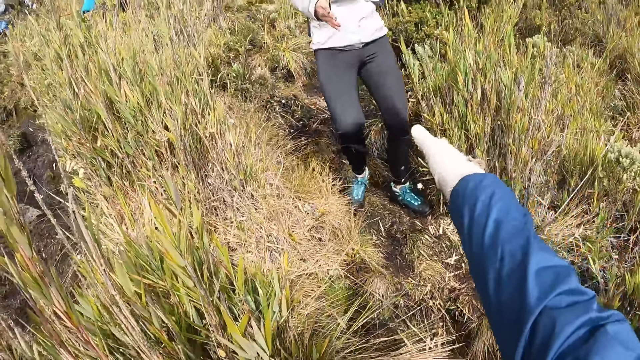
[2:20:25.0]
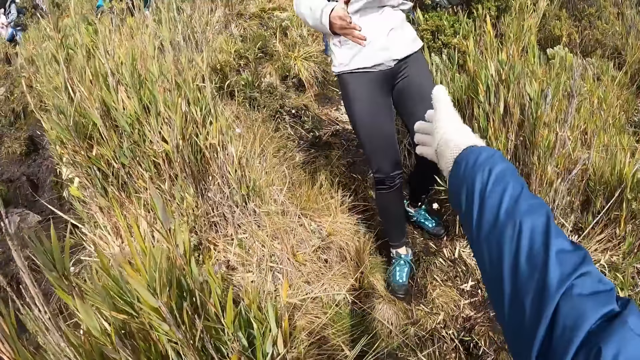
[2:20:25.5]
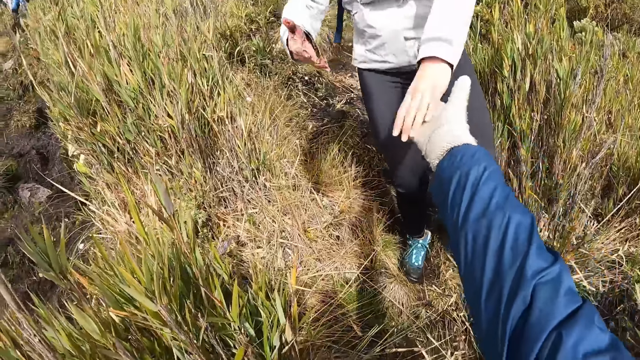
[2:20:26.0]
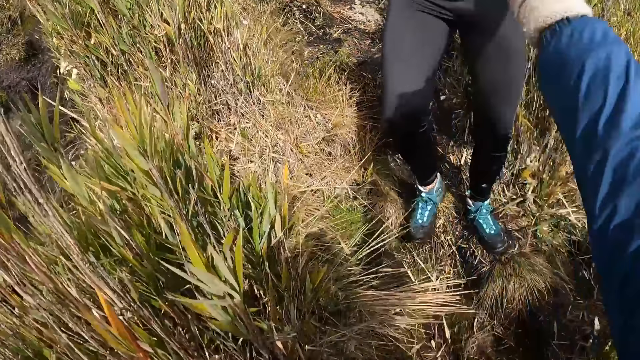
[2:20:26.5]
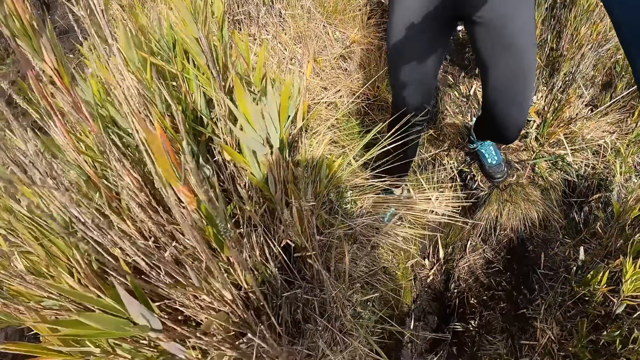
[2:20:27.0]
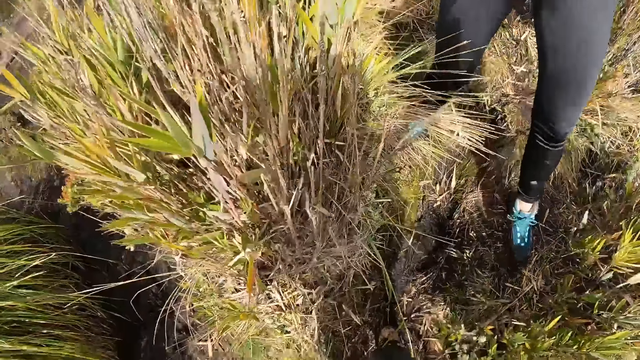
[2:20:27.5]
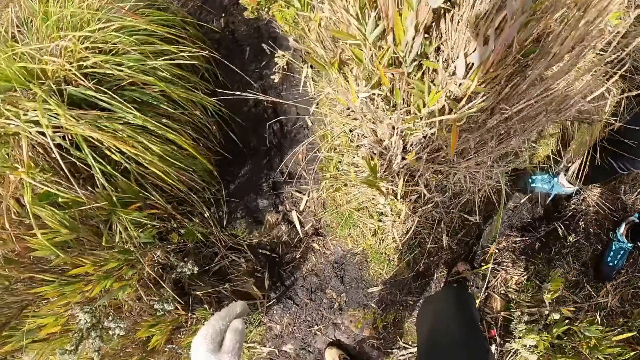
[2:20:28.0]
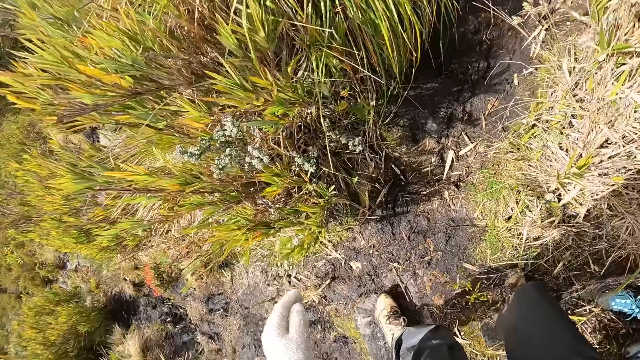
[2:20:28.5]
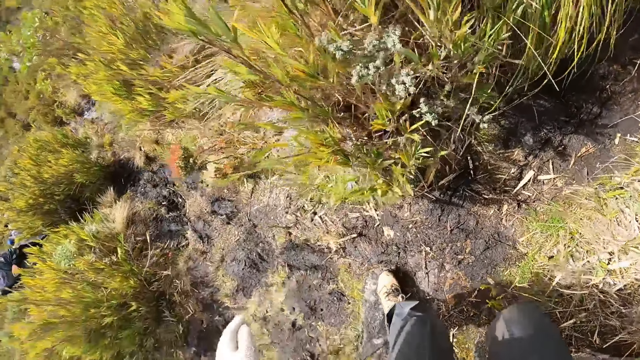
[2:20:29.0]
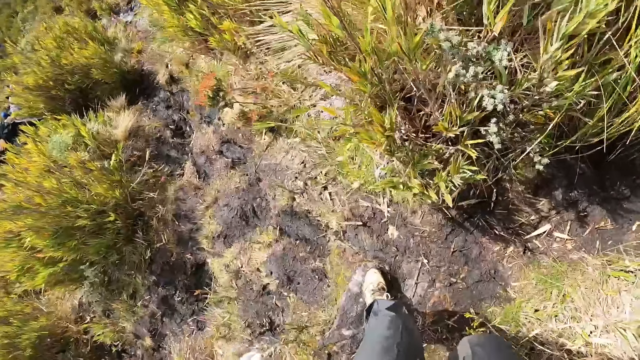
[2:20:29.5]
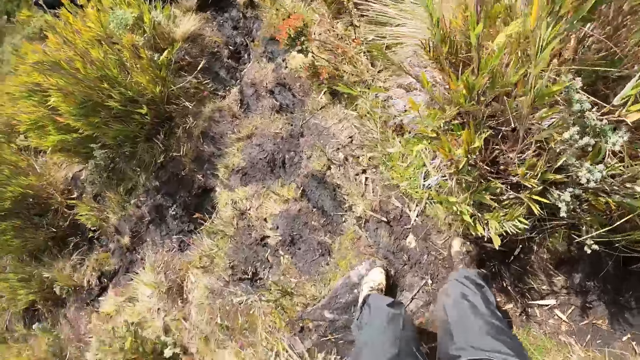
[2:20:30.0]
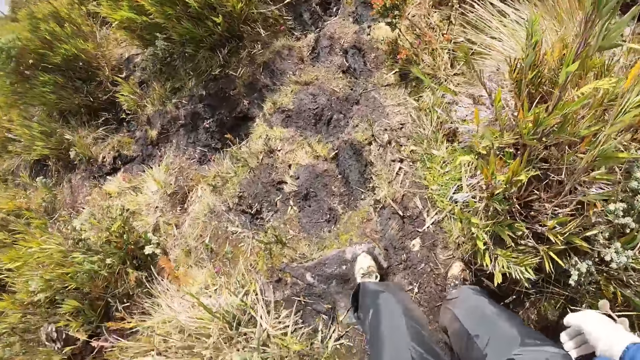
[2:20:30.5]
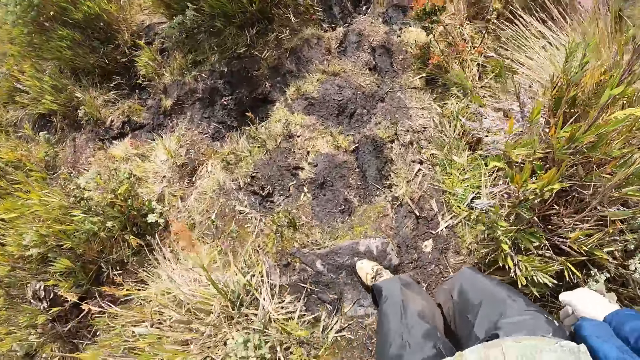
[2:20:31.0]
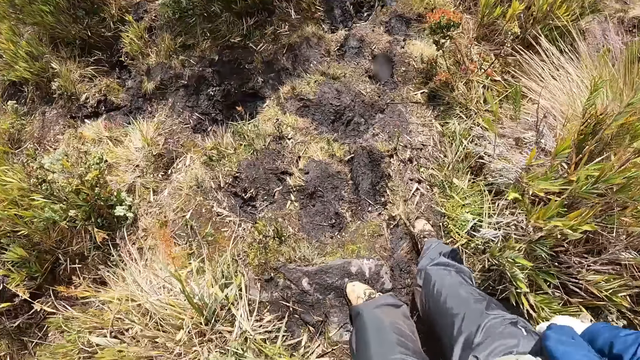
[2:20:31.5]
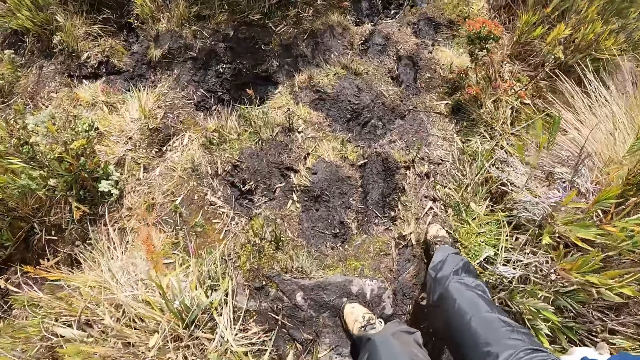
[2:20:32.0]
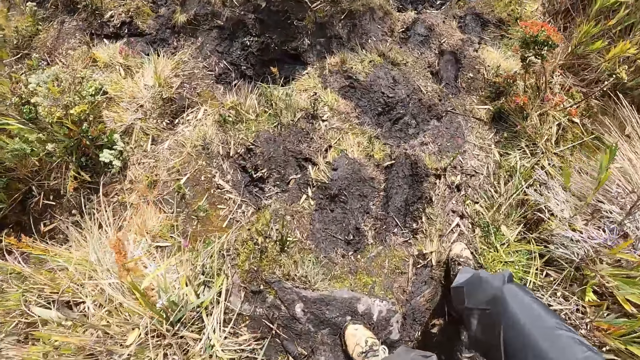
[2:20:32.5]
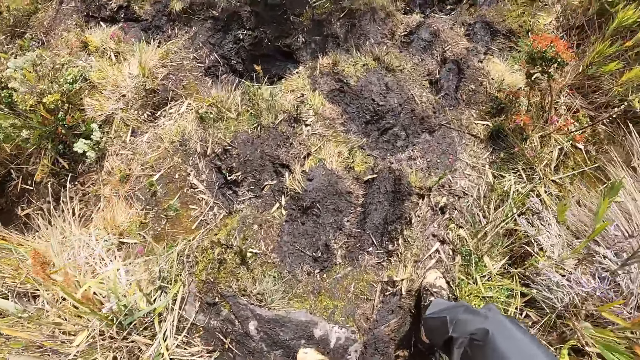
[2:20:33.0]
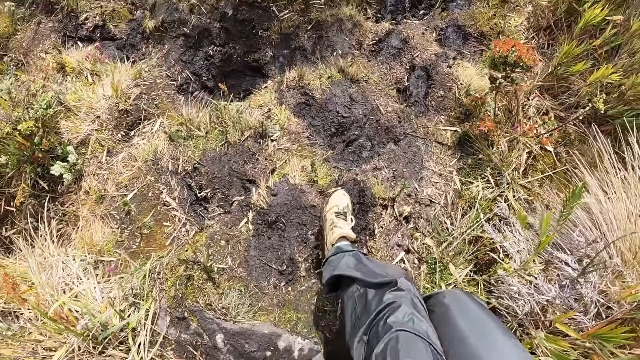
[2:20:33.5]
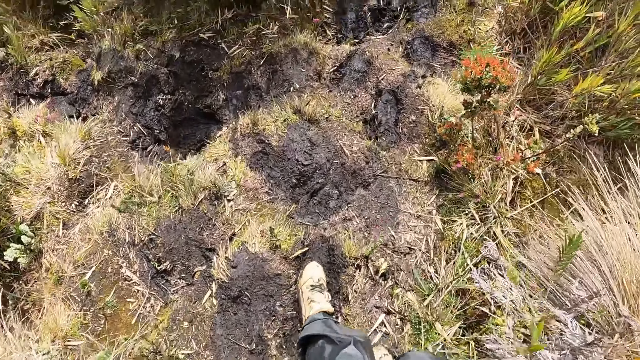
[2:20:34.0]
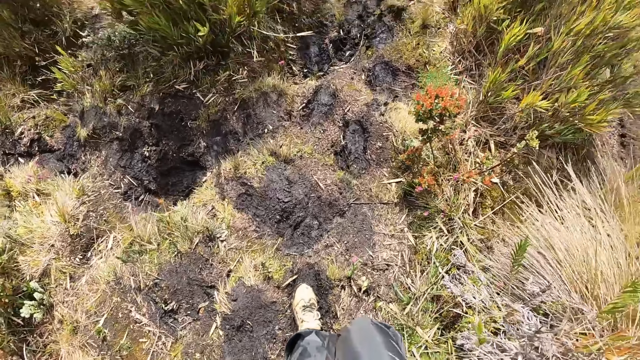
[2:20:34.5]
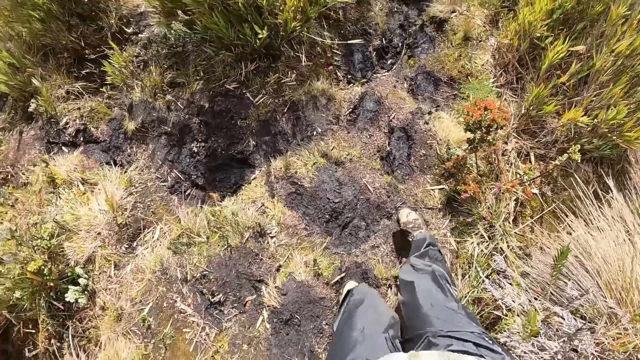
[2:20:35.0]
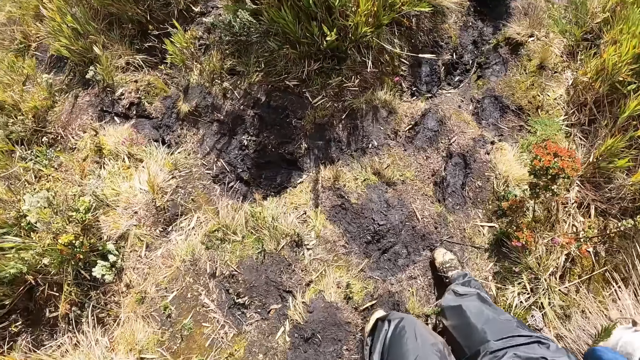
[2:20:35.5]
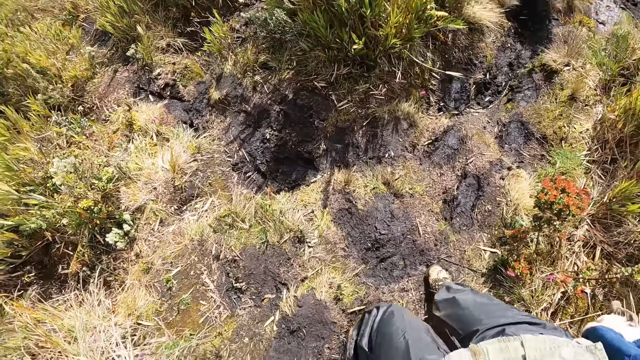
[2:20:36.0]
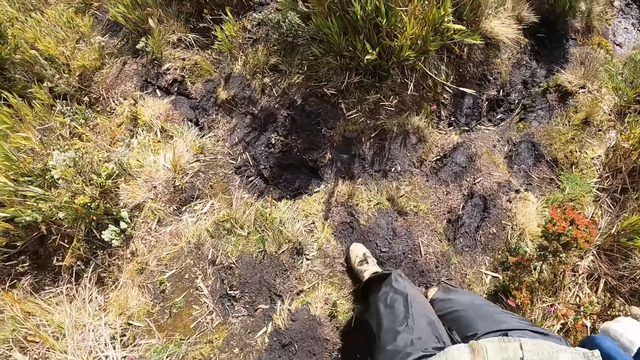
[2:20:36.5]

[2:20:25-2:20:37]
The camera wearer holds the woman by her left hand with his right hand. He walks.

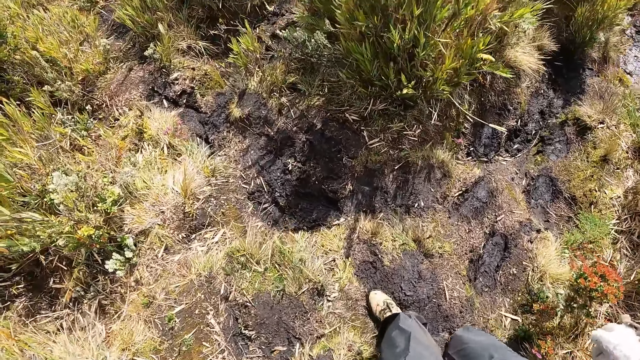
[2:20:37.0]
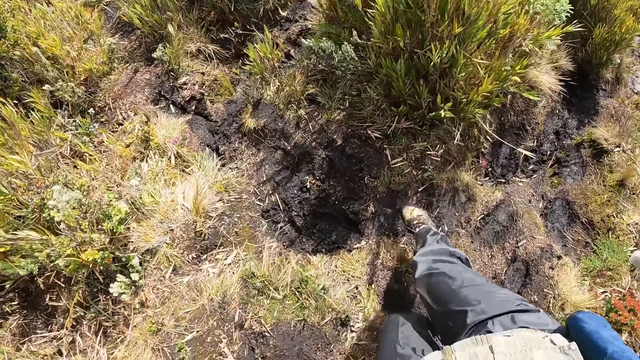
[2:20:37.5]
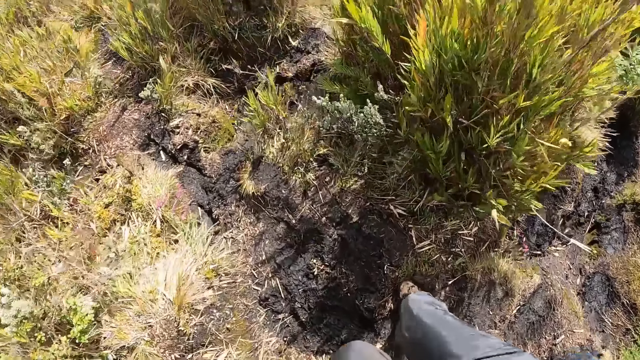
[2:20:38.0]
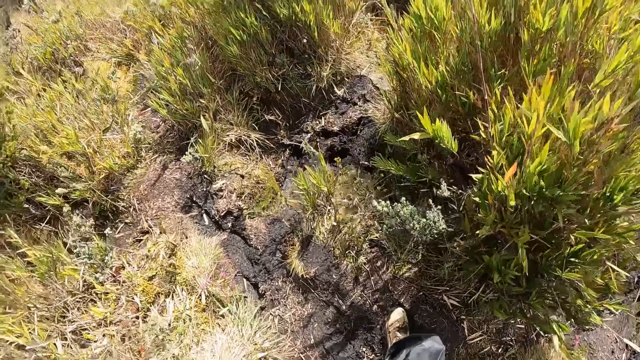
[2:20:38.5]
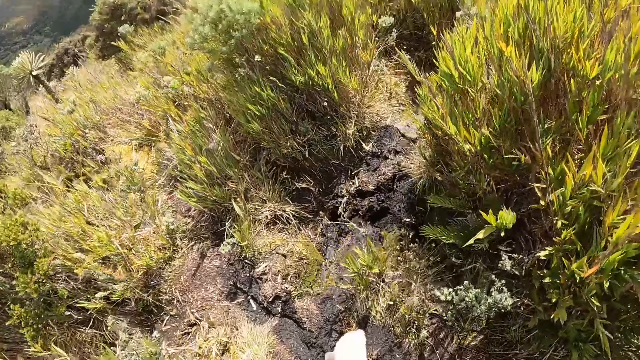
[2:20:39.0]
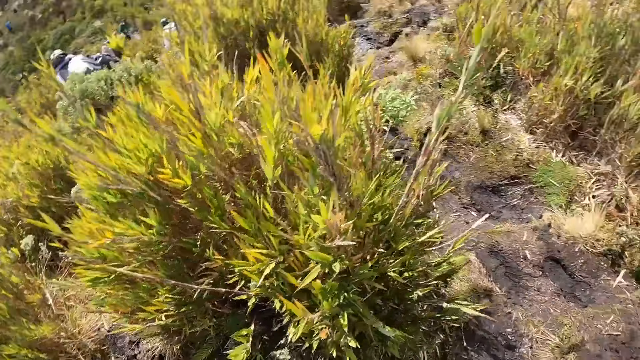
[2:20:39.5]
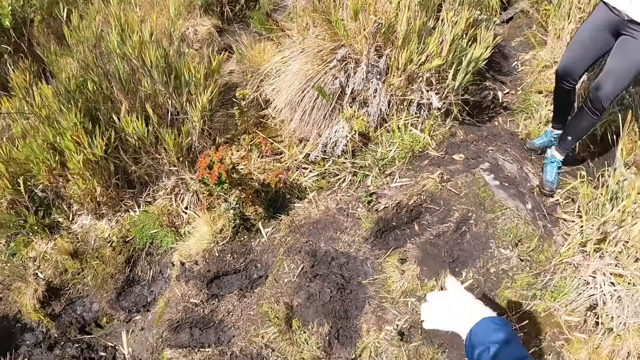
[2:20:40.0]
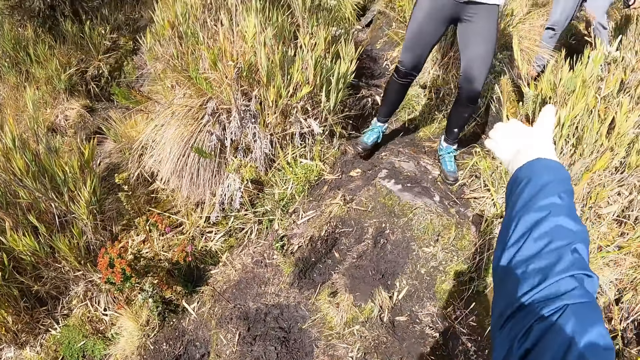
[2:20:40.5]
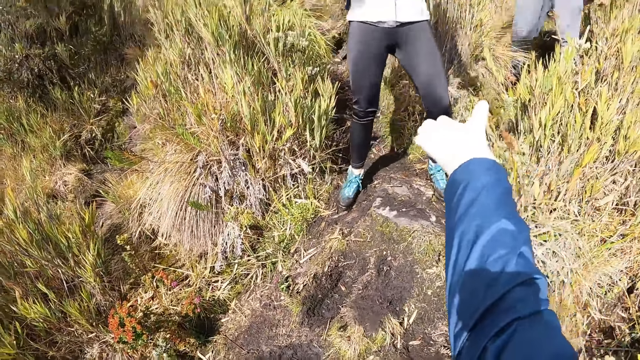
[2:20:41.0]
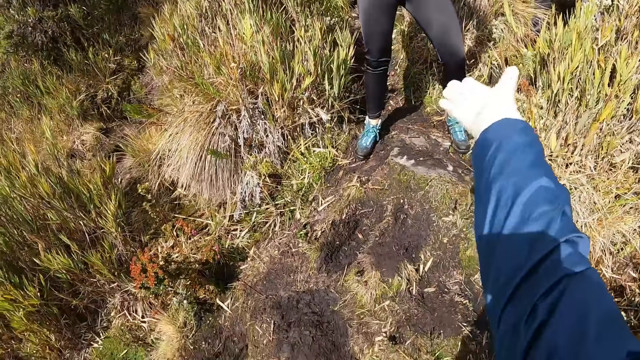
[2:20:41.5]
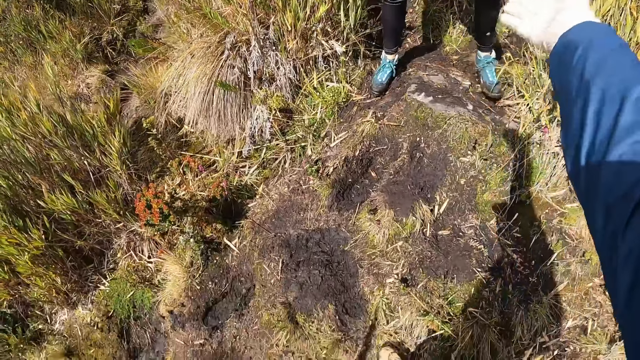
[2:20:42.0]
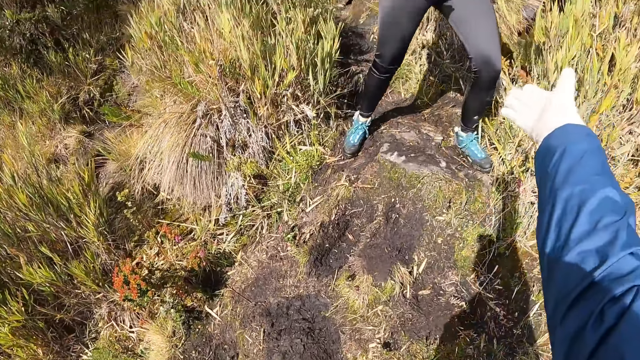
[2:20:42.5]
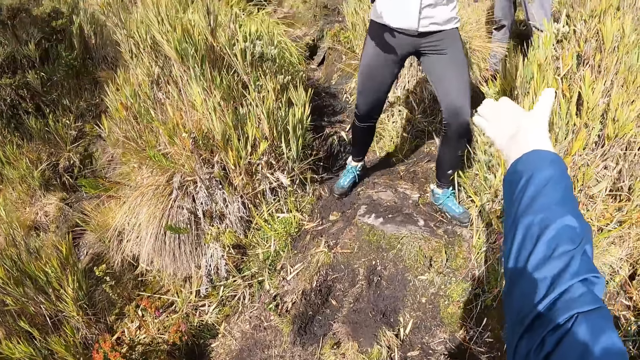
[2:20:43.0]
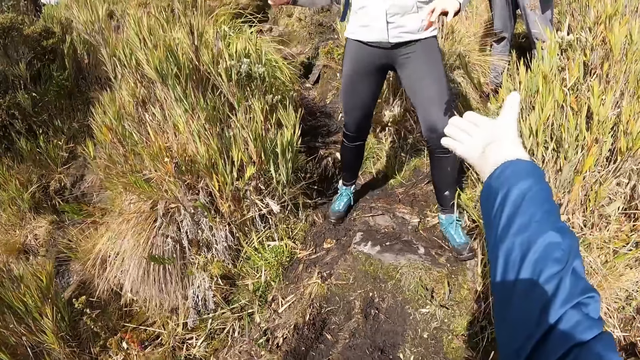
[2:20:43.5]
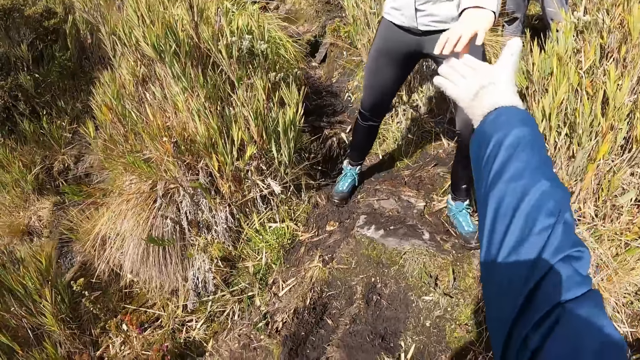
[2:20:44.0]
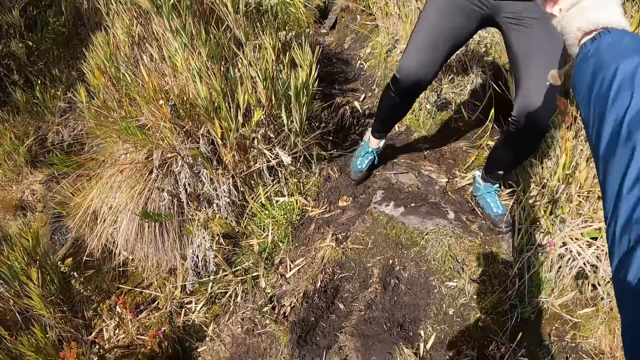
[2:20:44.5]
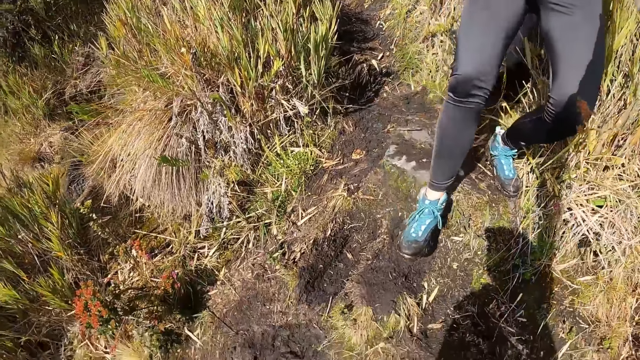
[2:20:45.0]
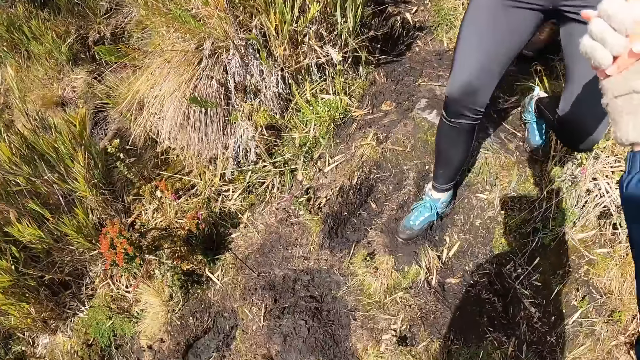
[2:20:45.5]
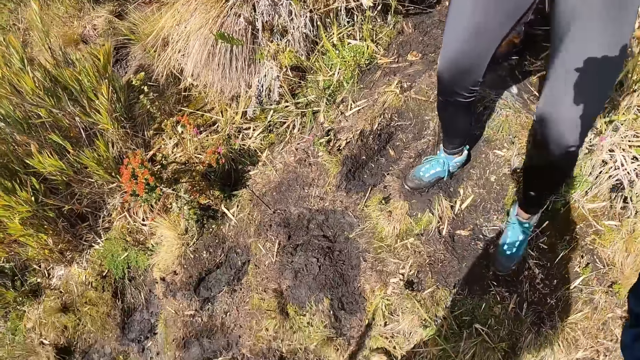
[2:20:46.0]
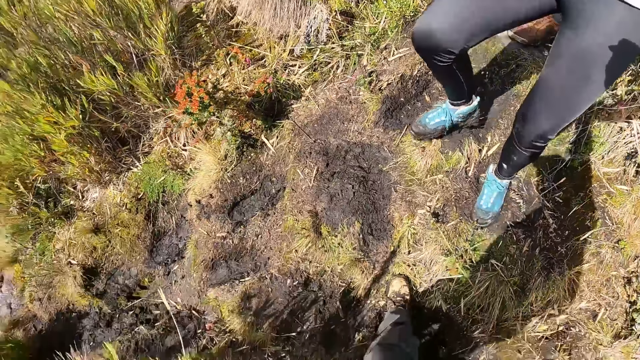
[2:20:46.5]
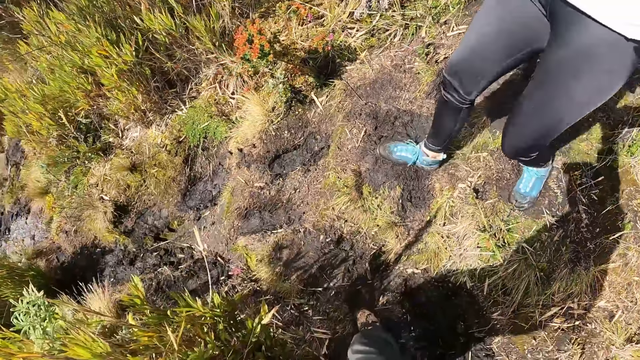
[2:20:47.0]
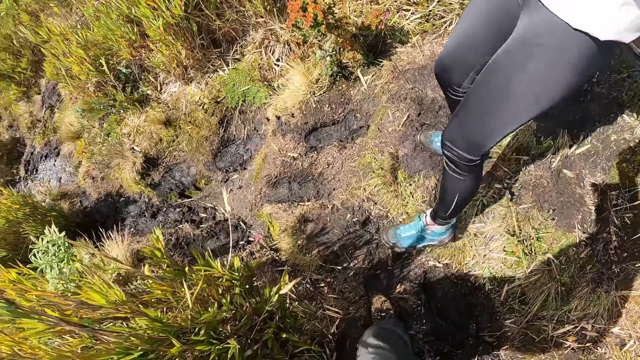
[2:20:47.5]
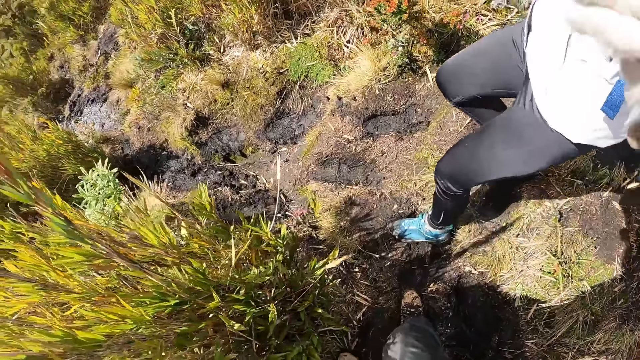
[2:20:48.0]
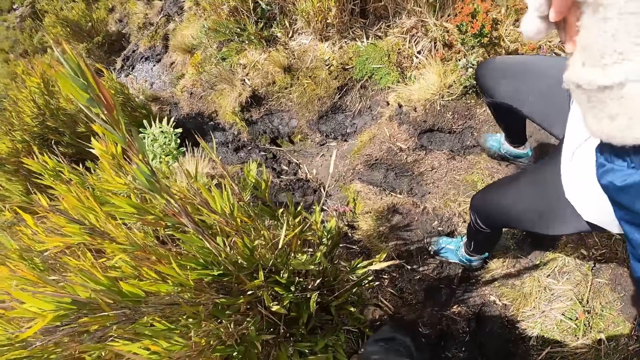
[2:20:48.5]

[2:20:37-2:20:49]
The camera wearer holds the woman by her left hand with his right hand.
